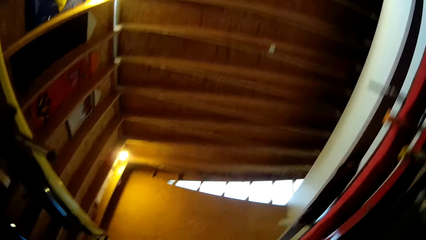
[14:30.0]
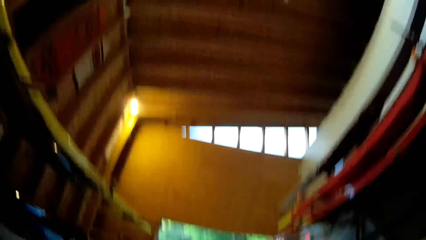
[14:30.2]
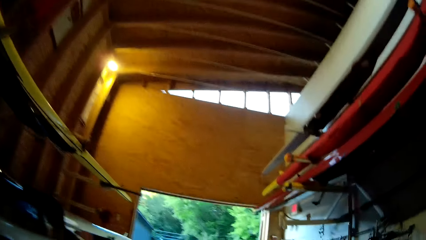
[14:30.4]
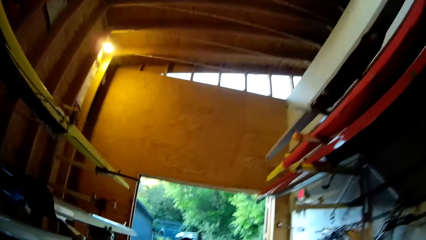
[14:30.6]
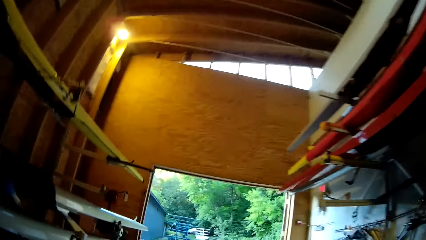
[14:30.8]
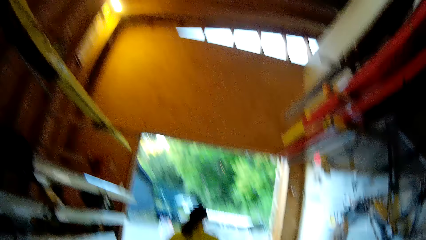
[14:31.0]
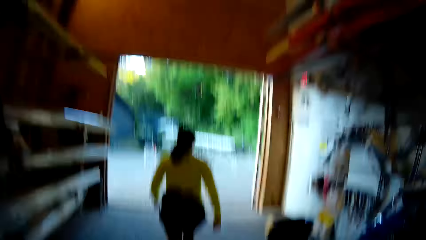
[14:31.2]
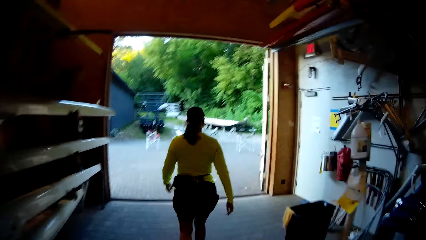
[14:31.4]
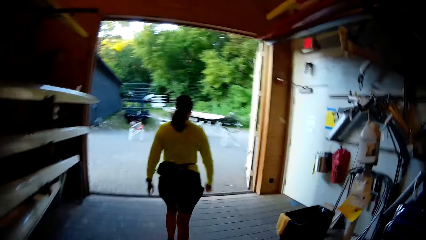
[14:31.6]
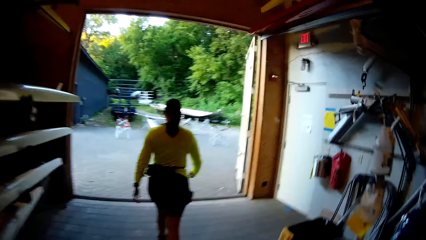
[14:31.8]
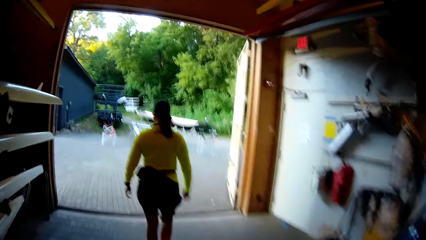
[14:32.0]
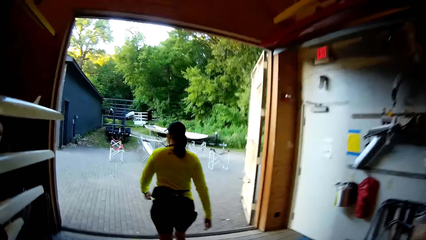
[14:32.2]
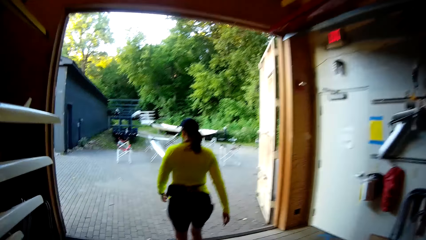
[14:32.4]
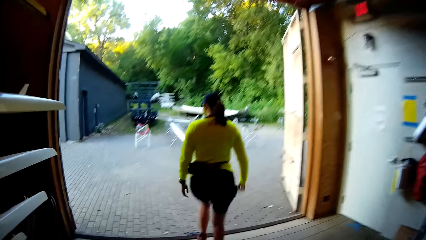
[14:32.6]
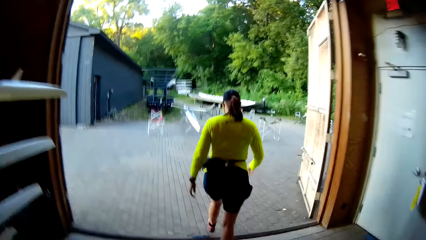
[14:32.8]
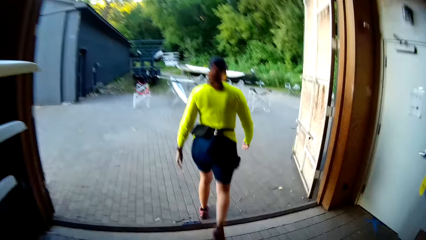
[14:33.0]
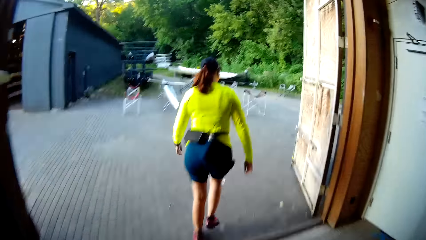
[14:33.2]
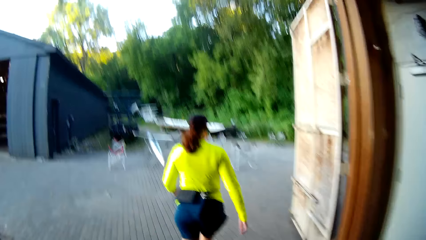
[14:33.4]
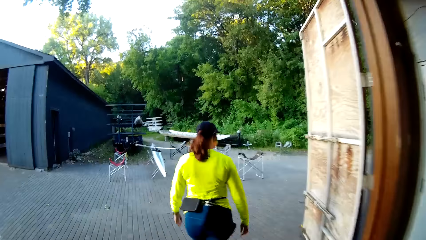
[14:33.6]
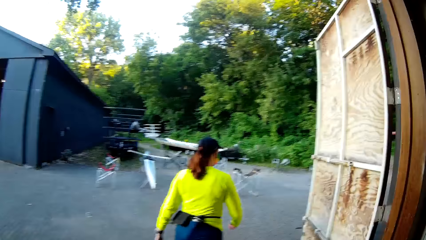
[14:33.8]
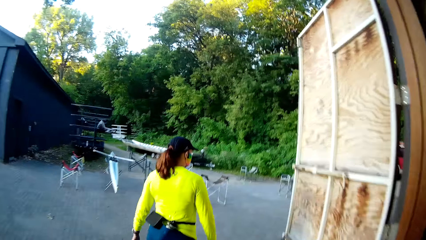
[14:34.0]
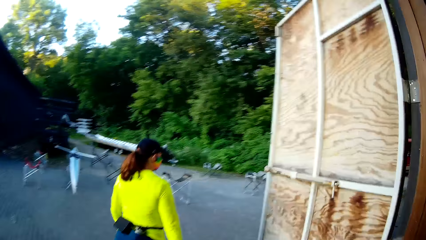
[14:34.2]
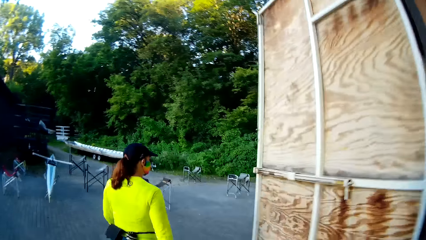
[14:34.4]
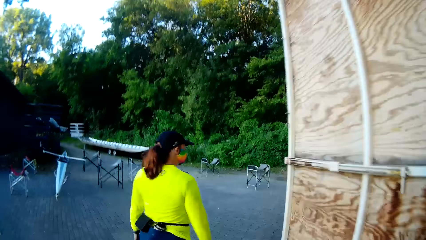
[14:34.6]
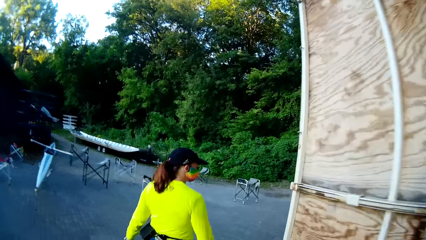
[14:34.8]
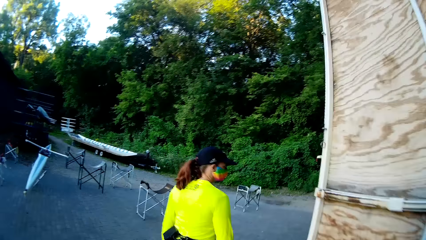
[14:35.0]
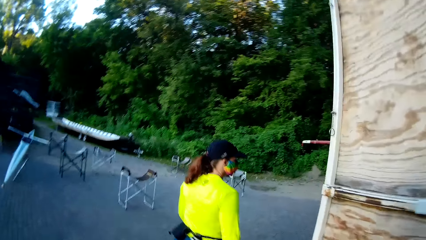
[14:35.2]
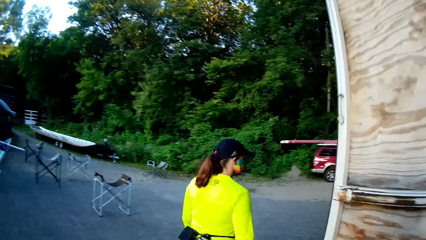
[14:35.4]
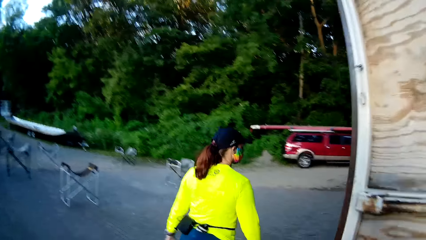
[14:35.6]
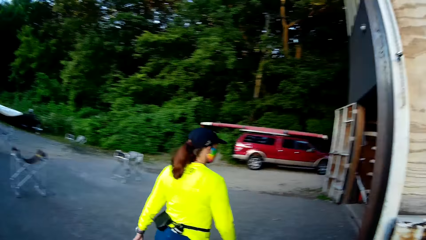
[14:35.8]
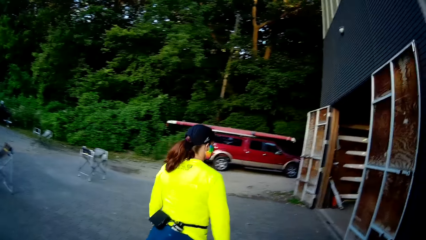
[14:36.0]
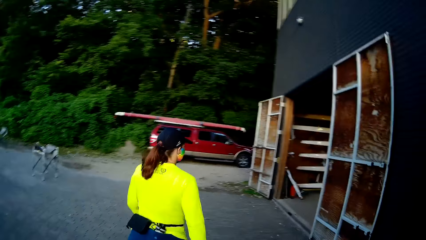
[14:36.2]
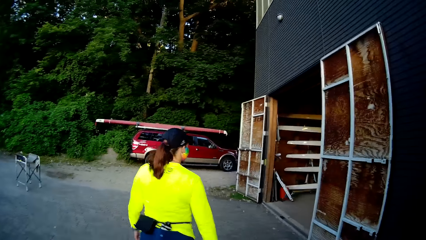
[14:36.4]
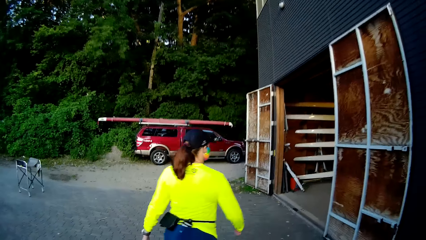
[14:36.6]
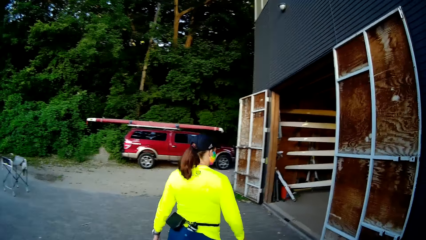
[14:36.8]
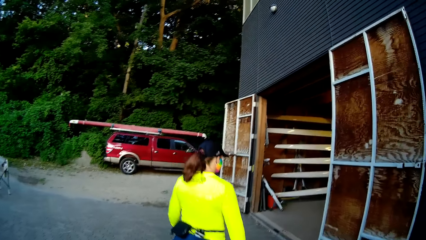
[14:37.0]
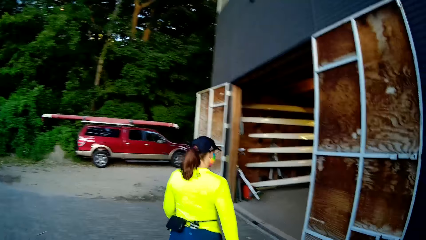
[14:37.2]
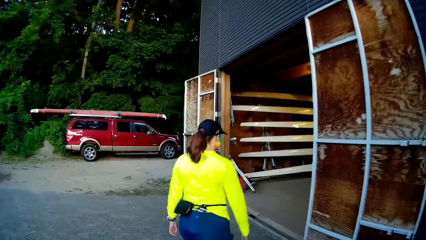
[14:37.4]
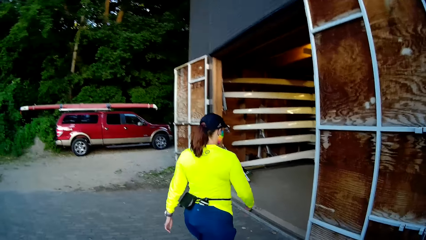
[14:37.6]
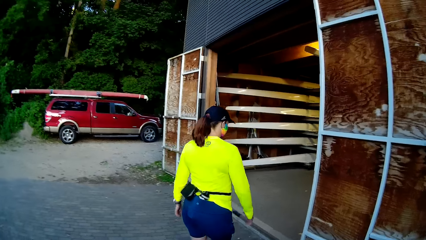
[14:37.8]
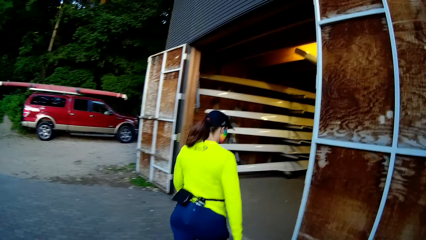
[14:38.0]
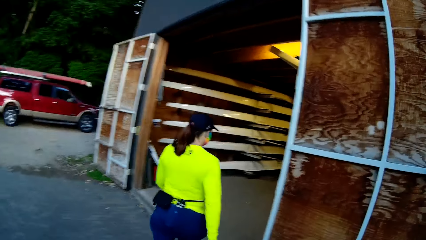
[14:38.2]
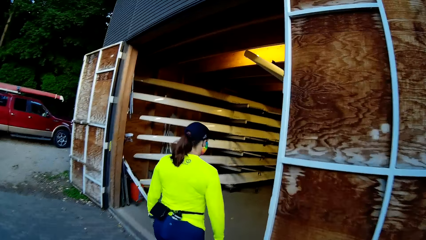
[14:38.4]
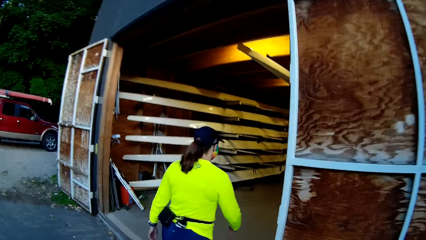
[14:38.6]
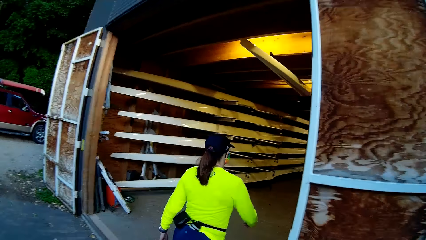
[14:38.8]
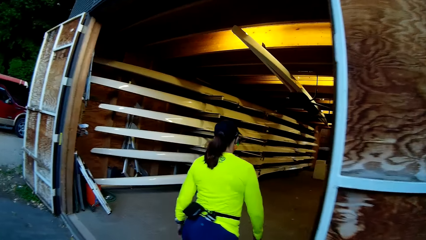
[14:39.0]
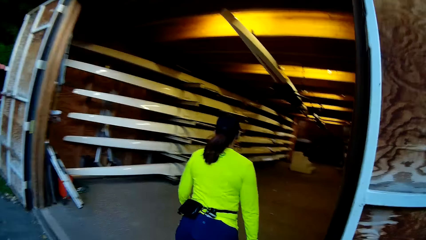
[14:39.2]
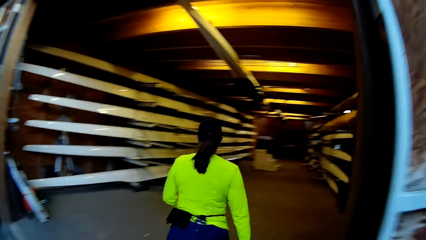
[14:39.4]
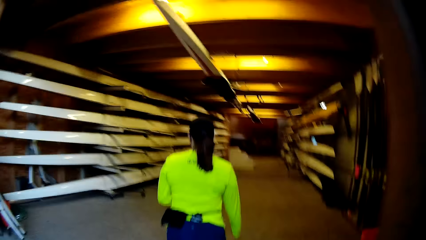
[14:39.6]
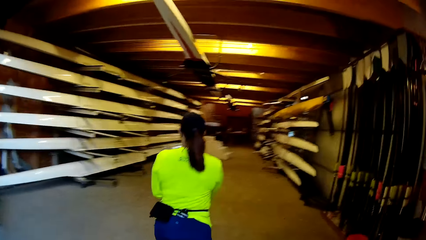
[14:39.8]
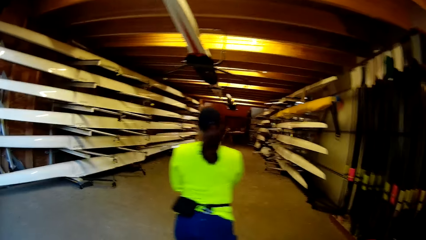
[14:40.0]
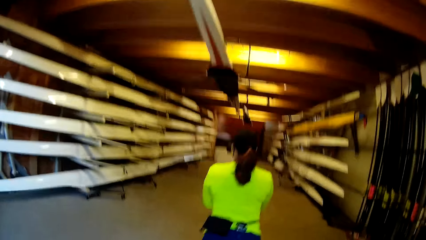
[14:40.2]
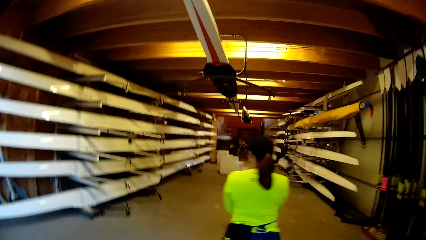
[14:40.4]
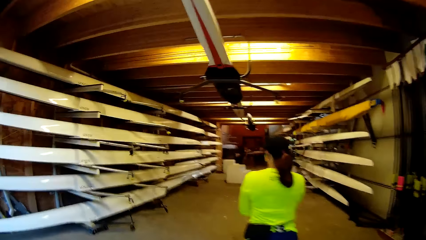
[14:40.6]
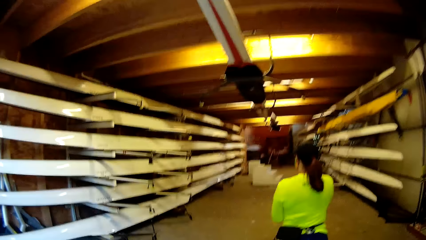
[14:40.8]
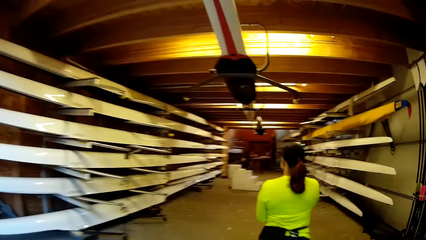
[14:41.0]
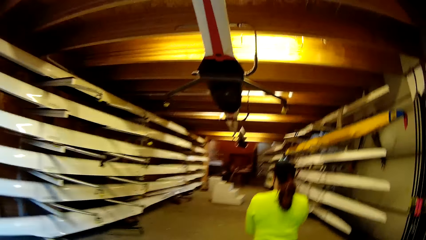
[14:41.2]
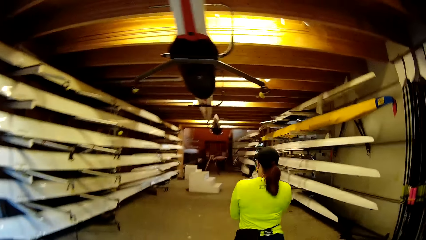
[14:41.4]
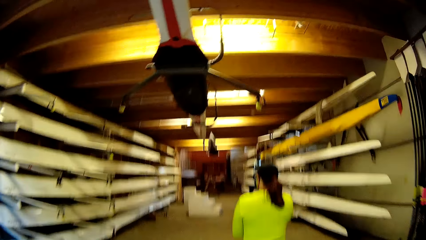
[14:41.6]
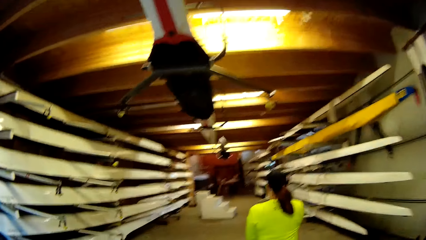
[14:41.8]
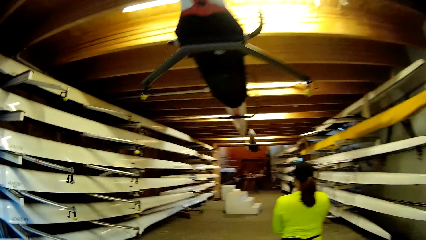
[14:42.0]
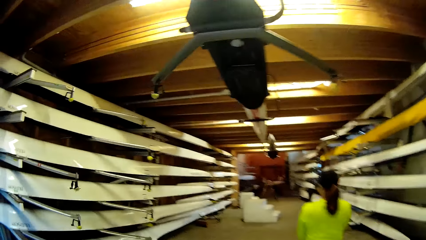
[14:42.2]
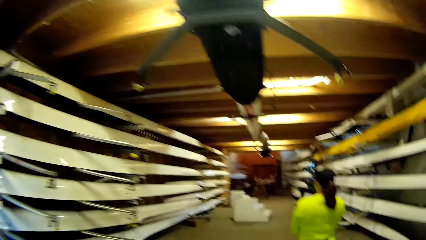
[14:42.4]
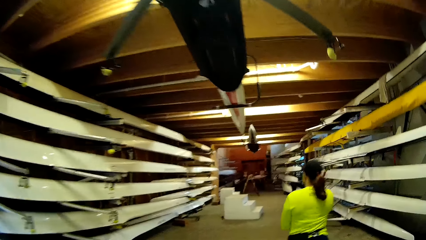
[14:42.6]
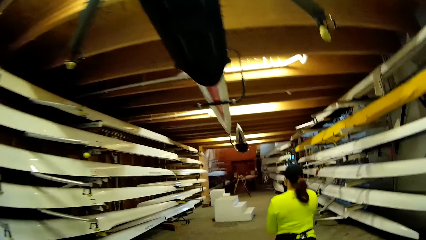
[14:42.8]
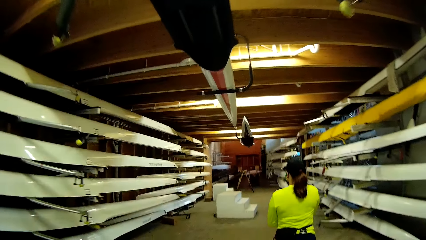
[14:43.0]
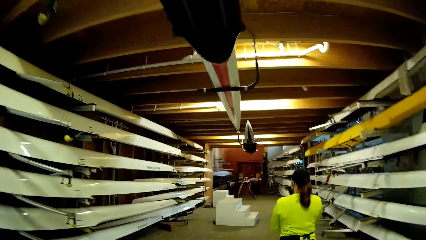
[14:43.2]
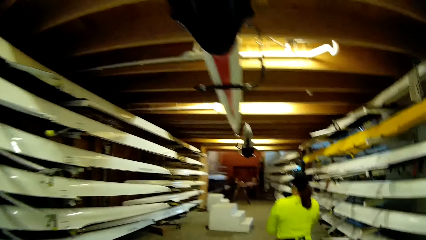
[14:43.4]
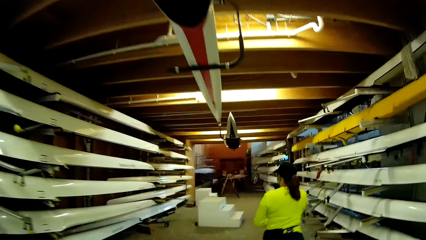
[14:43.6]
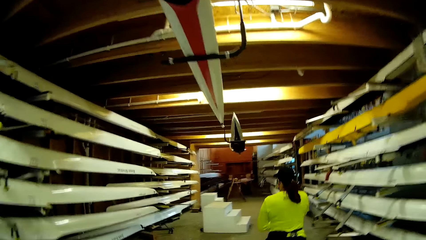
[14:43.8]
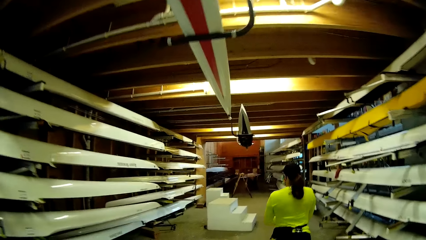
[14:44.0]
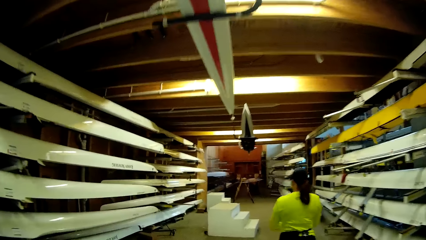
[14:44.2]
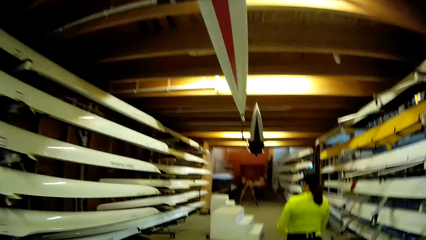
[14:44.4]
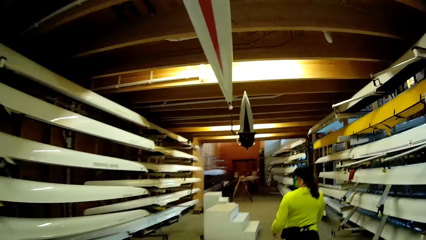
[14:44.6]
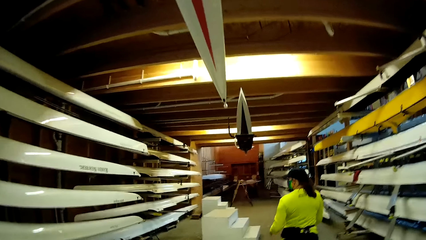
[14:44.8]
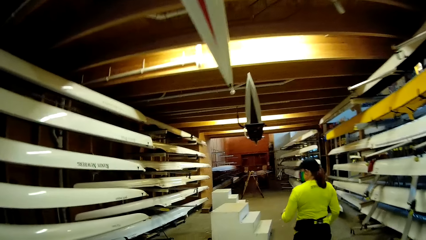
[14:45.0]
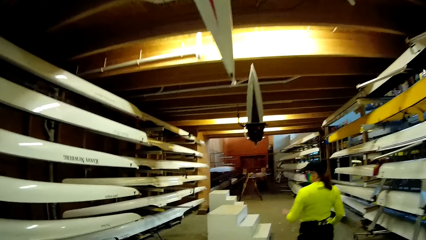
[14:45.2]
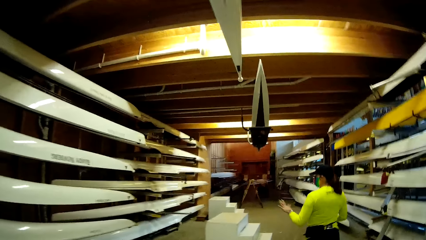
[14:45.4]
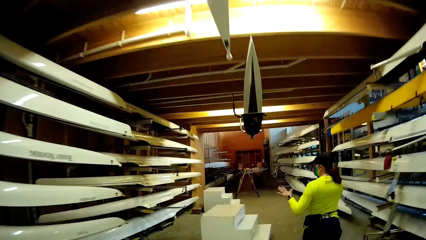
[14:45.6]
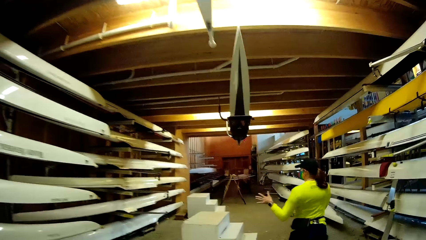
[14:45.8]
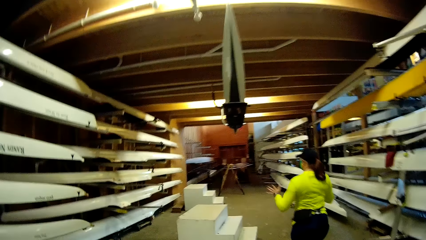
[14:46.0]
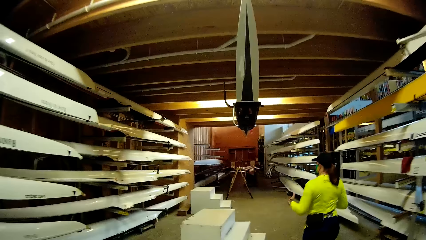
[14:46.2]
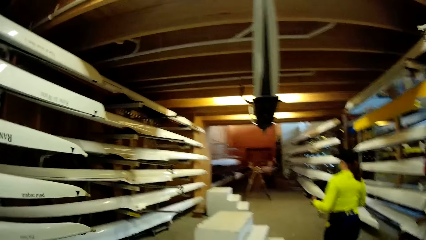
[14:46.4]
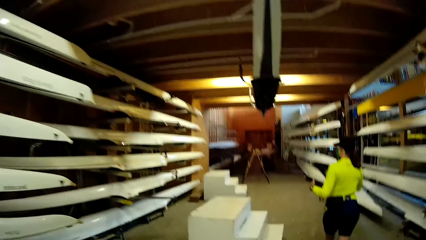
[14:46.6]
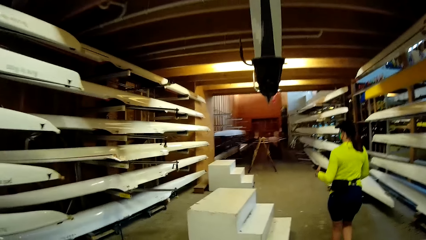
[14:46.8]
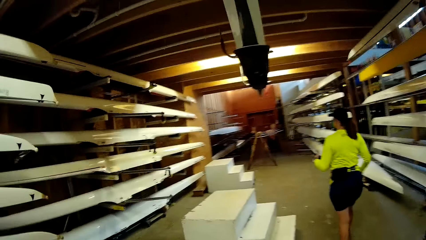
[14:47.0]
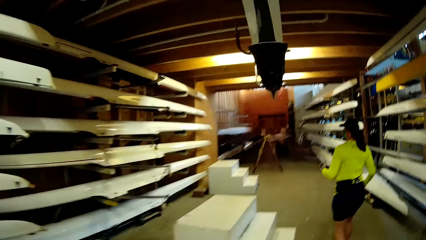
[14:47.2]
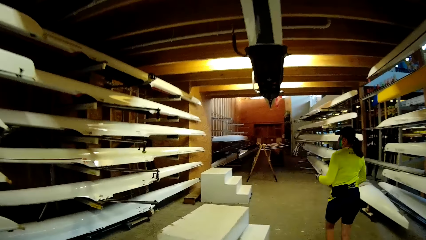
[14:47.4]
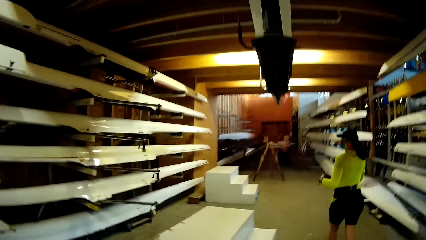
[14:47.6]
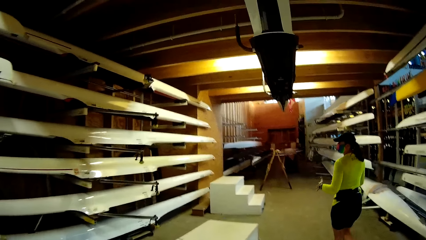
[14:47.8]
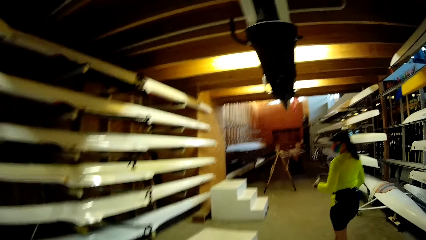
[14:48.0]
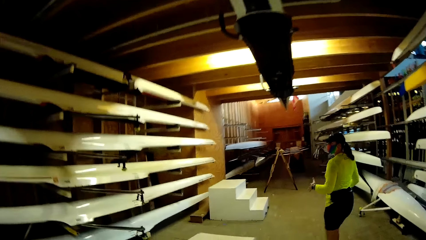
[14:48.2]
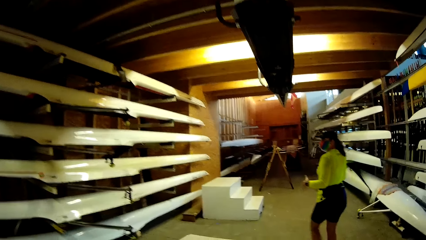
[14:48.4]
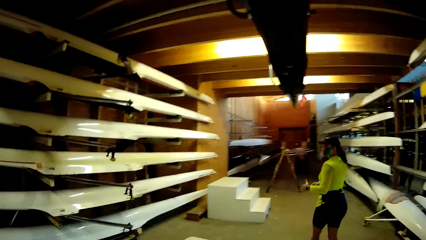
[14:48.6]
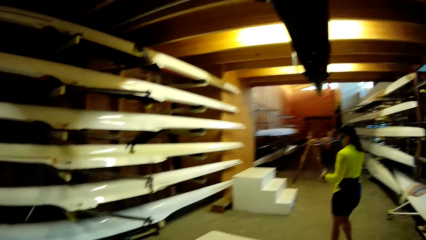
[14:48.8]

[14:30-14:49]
A woman walks out of the building. The woman walks in the building. The woman straightens a cloth and sways hands. The camera wearer talks to a man.
